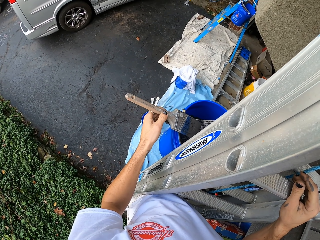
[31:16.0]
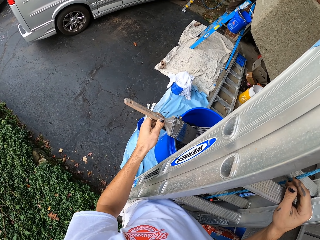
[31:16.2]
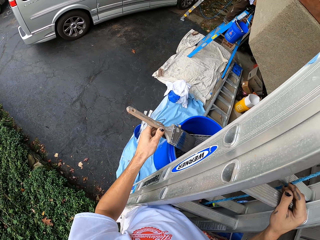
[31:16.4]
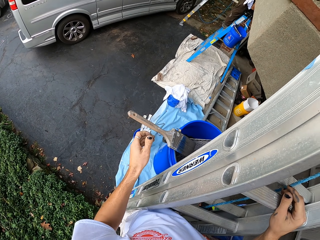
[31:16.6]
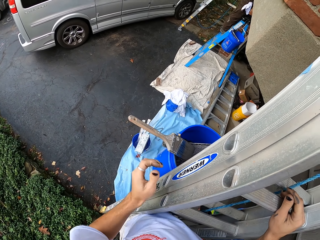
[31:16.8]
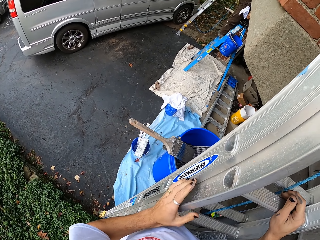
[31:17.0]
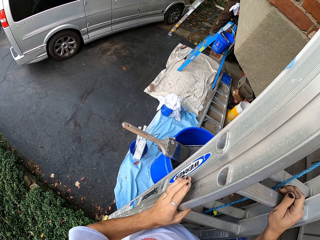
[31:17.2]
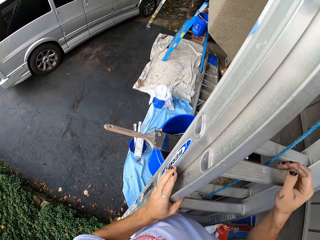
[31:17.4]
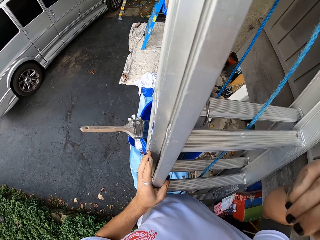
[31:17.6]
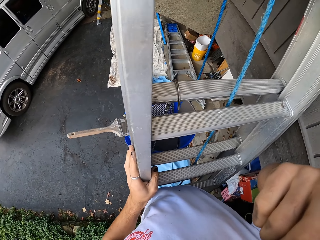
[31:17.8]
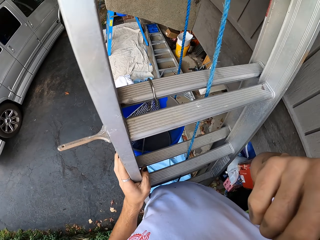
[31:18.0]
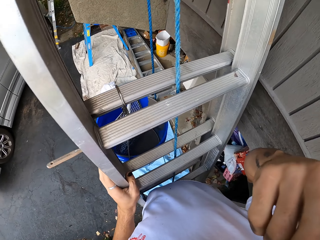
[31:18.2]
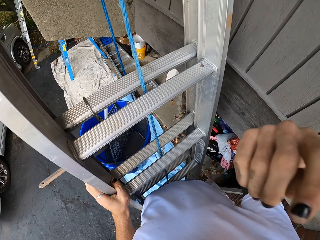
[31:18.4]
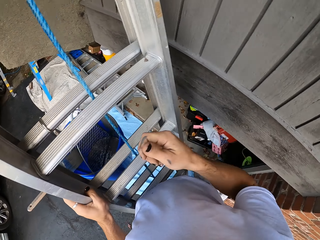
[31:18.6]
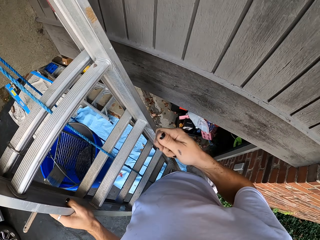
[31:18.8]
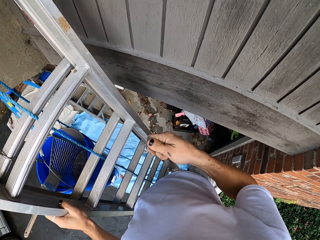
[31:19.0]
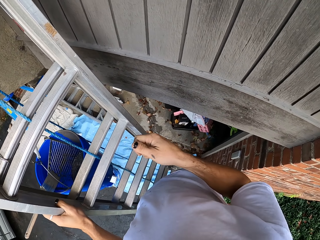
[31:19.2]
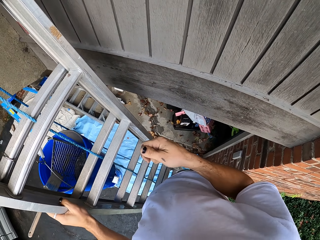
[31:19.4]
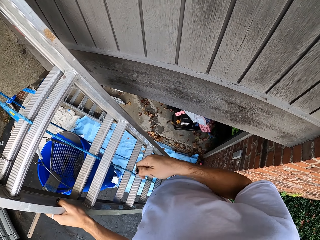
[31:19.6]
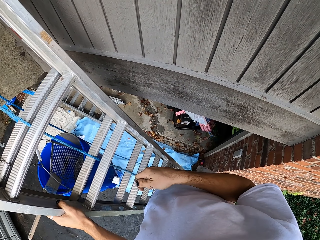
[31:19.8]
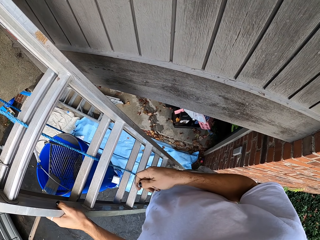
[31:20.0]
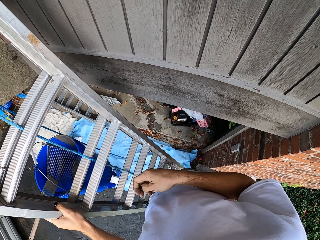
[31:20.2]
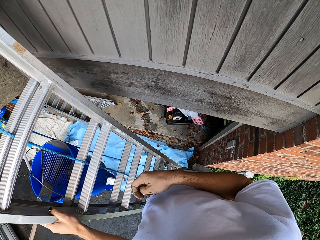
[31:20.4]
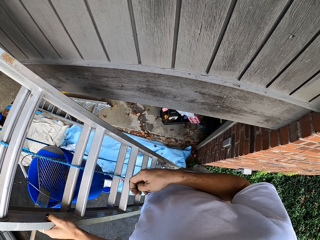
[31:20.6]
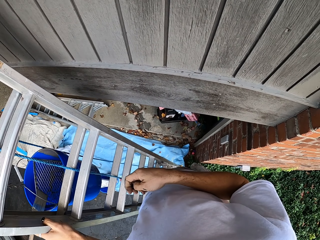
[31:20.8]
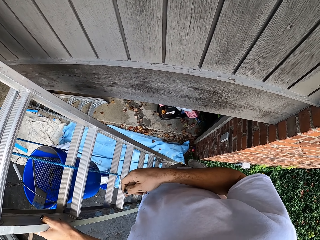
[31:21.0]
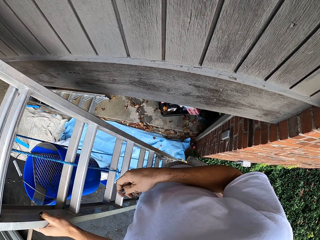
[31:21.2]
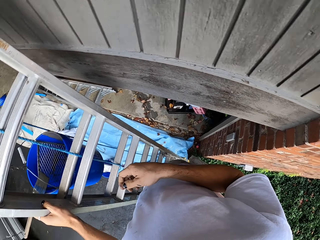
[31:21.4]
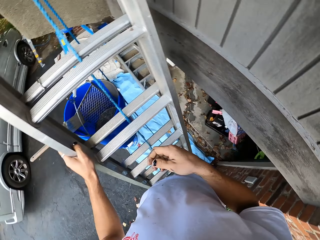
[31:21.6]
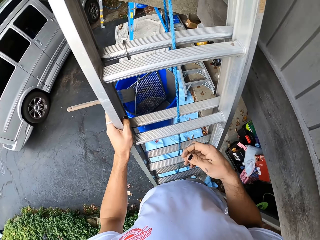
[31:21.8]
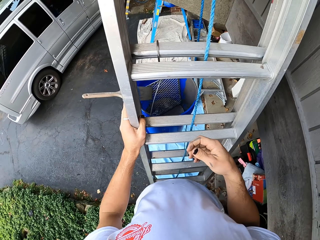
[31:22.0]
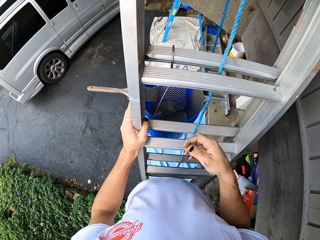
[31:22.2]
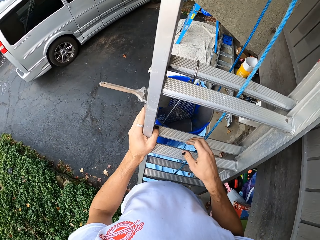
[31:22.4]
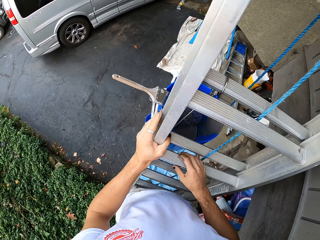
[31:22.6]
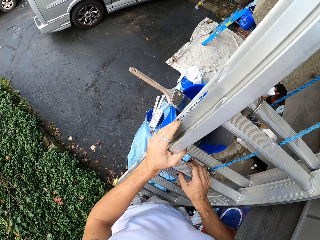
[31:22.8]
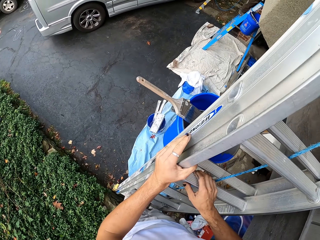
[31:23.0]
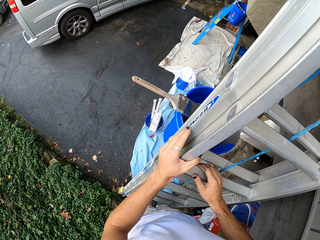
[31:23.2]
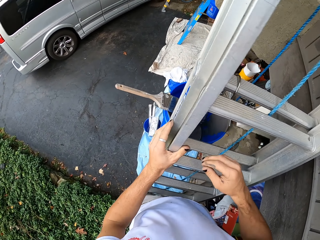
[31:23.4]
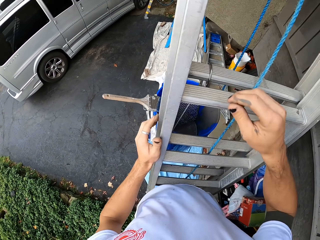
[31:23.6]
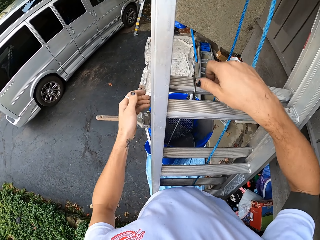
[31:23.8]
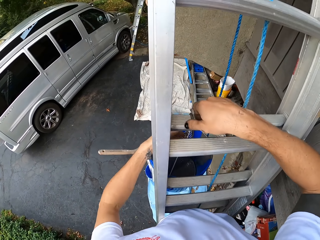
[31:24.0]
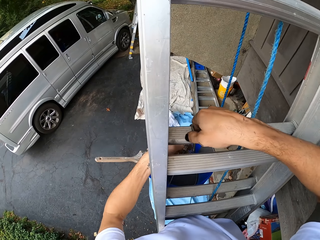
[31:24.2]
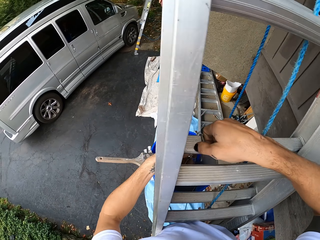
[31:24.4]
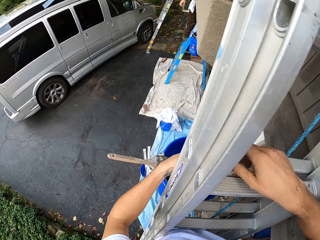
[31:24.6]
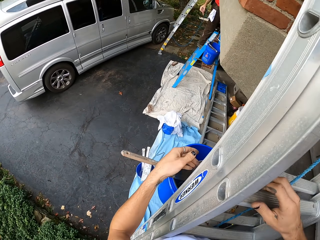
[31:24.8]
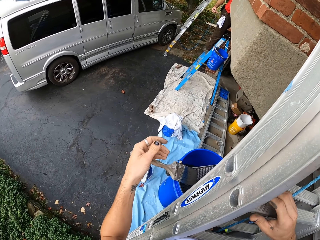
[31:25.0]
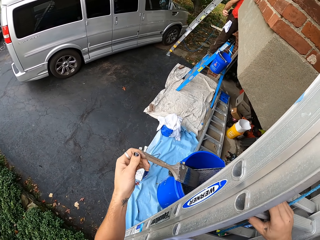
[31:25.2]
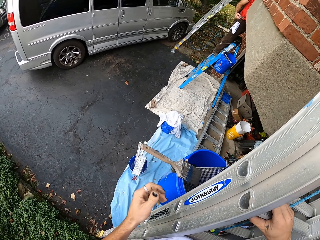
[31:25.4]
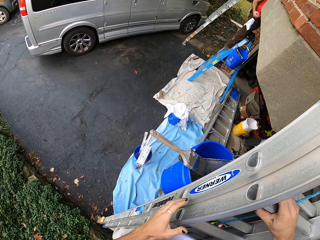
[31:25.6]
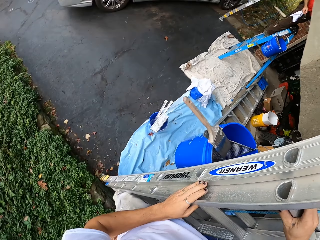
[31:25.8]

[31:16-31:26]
The camera wearer puts the brush on the bucket. They hold their face. They look around. They move the hand.

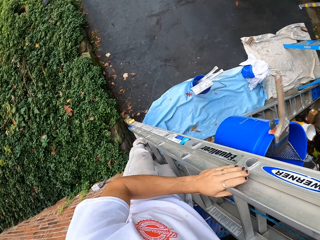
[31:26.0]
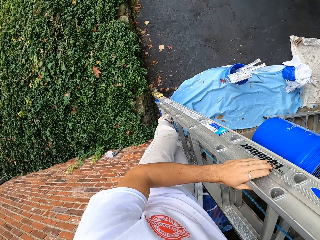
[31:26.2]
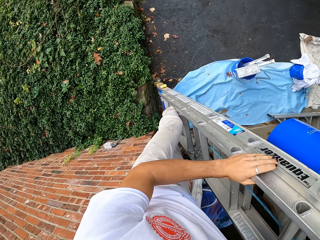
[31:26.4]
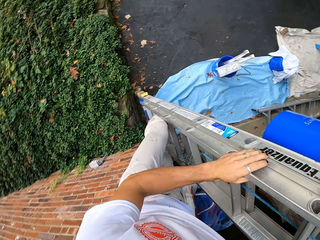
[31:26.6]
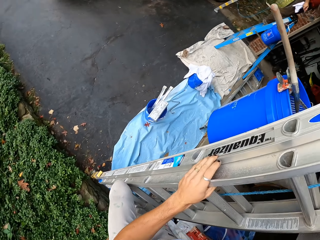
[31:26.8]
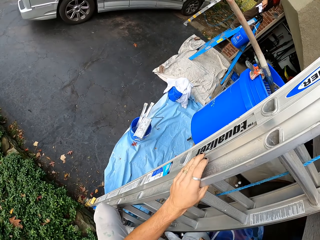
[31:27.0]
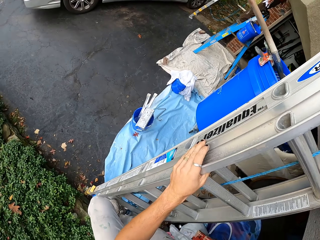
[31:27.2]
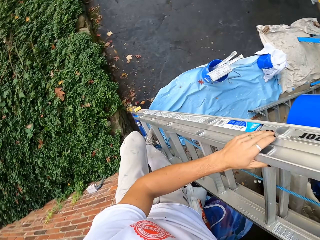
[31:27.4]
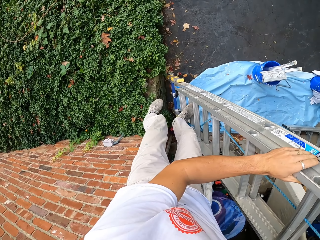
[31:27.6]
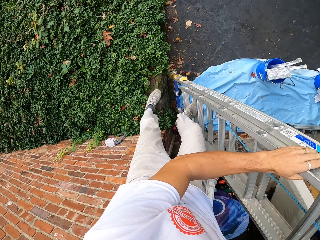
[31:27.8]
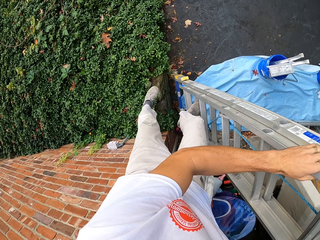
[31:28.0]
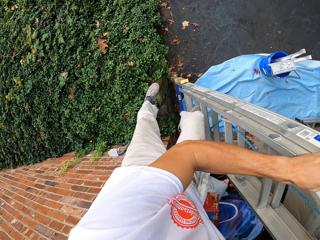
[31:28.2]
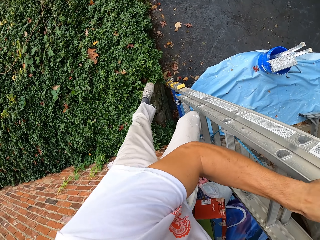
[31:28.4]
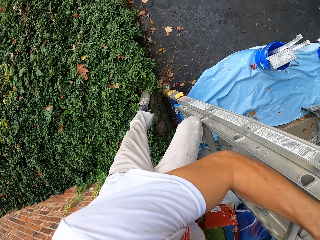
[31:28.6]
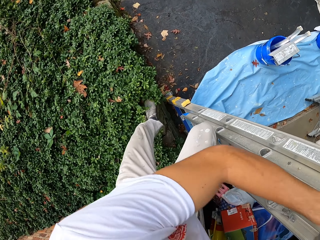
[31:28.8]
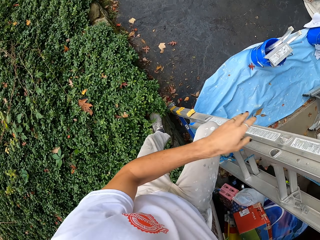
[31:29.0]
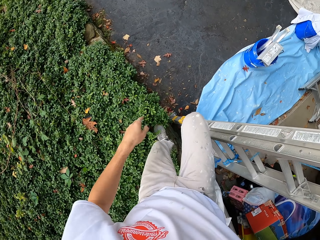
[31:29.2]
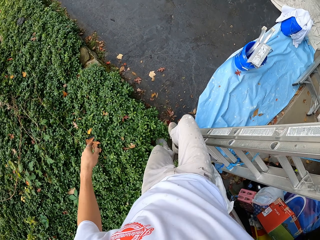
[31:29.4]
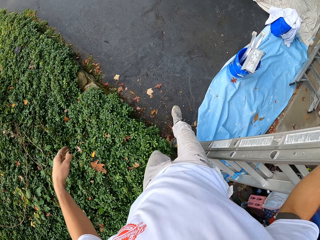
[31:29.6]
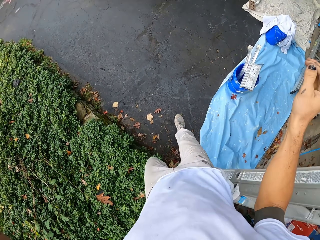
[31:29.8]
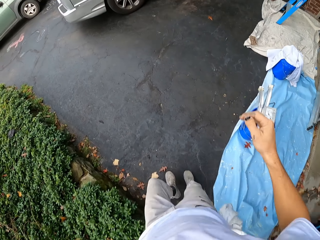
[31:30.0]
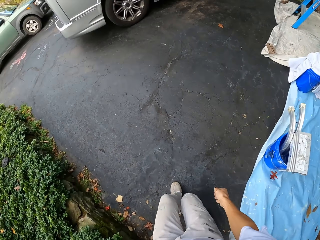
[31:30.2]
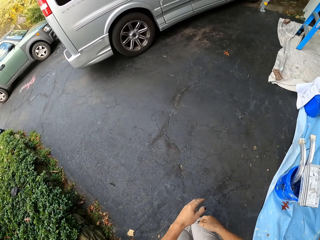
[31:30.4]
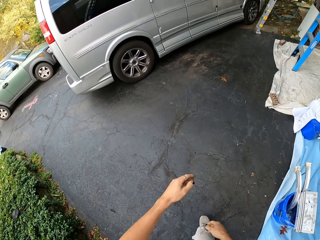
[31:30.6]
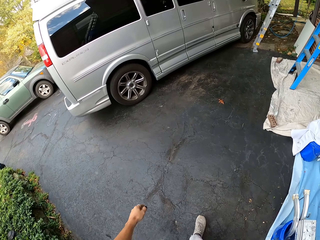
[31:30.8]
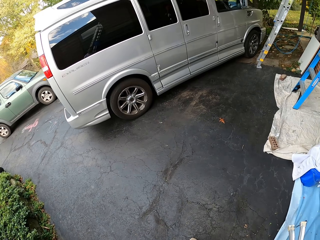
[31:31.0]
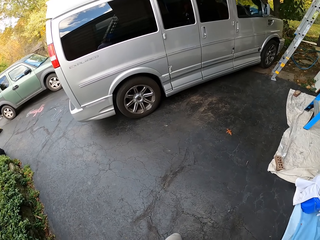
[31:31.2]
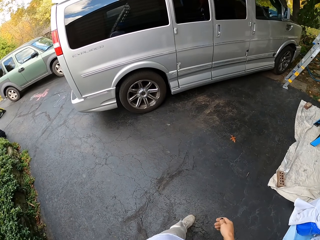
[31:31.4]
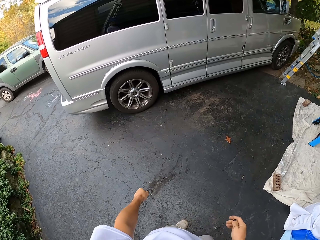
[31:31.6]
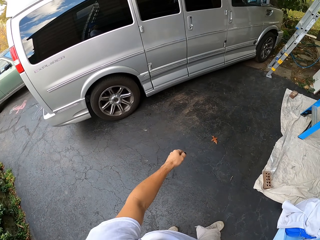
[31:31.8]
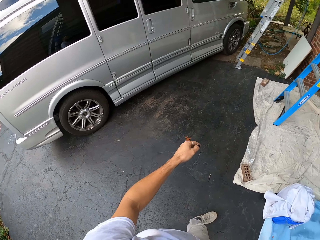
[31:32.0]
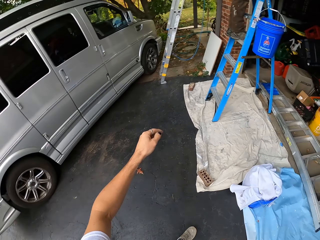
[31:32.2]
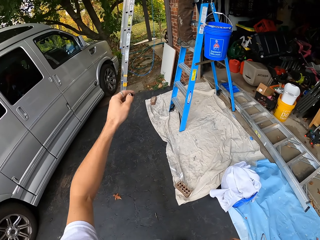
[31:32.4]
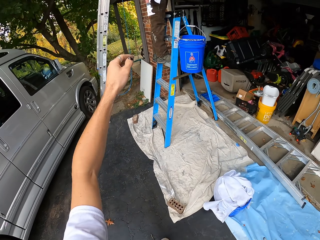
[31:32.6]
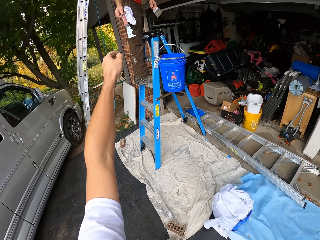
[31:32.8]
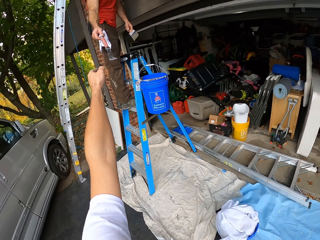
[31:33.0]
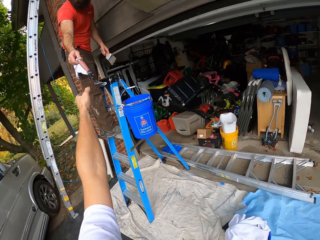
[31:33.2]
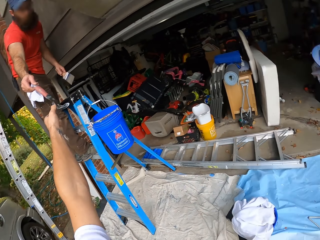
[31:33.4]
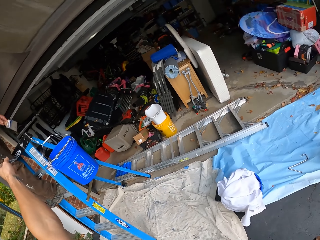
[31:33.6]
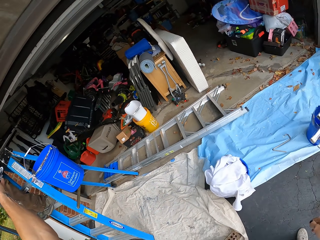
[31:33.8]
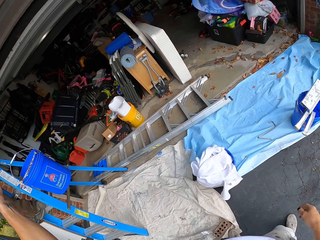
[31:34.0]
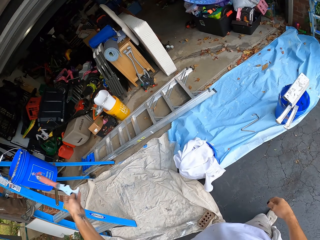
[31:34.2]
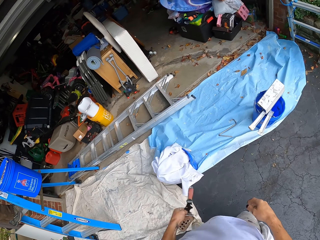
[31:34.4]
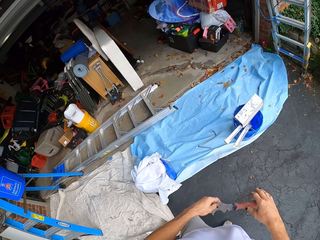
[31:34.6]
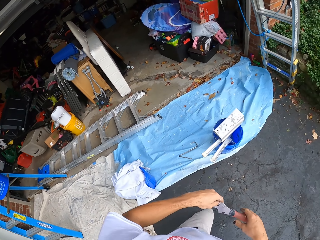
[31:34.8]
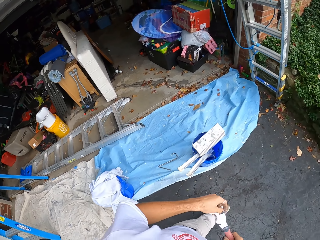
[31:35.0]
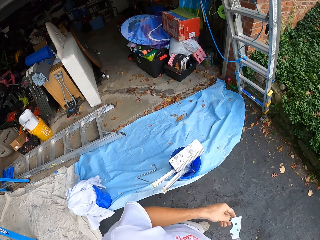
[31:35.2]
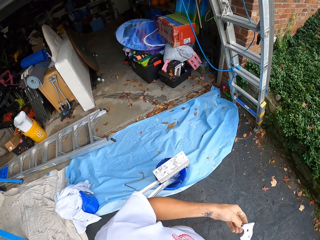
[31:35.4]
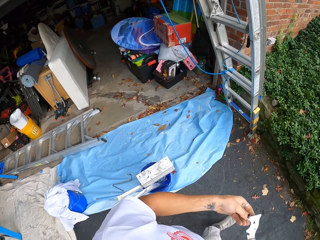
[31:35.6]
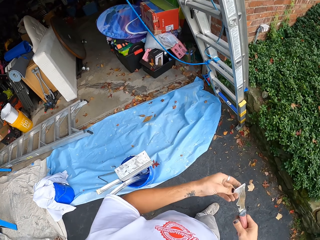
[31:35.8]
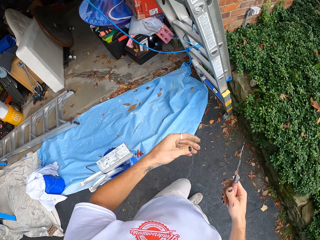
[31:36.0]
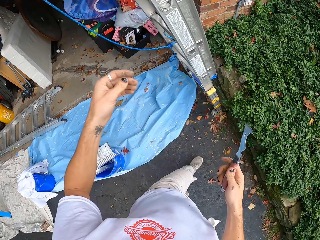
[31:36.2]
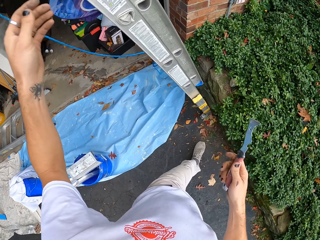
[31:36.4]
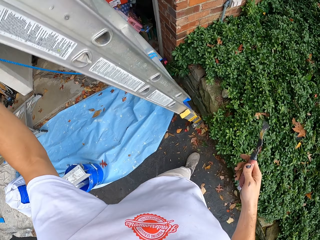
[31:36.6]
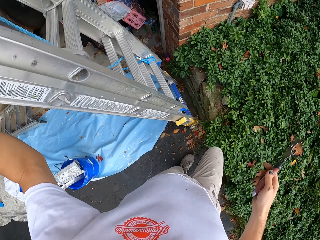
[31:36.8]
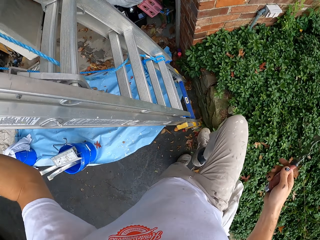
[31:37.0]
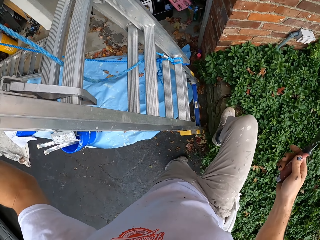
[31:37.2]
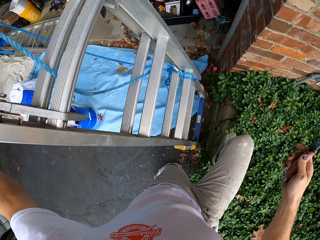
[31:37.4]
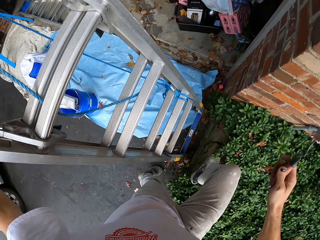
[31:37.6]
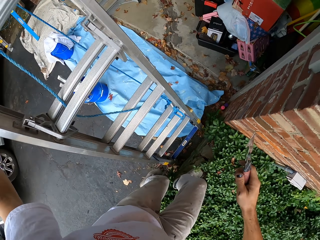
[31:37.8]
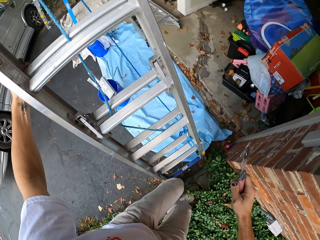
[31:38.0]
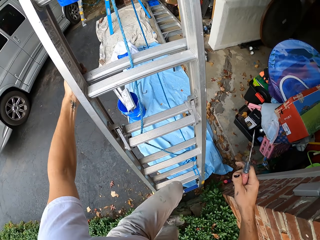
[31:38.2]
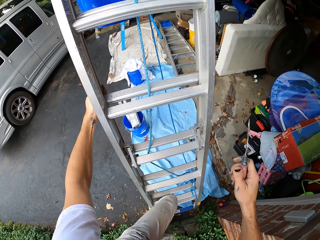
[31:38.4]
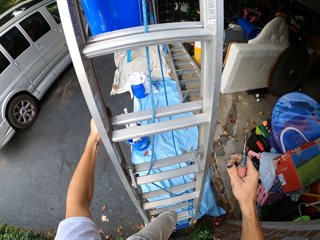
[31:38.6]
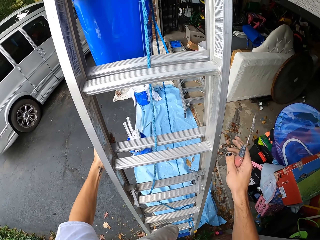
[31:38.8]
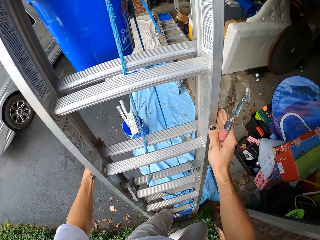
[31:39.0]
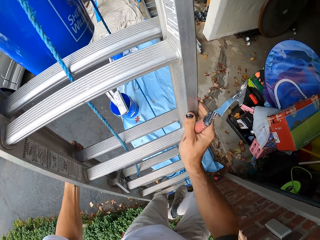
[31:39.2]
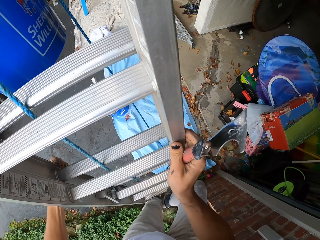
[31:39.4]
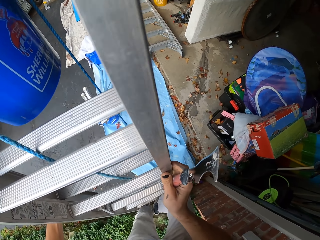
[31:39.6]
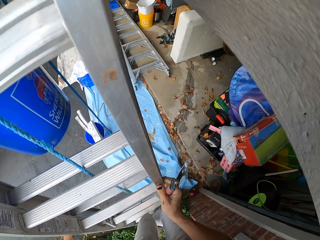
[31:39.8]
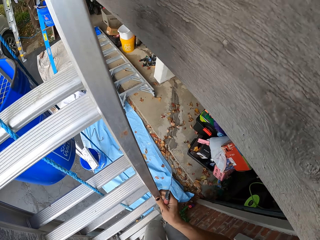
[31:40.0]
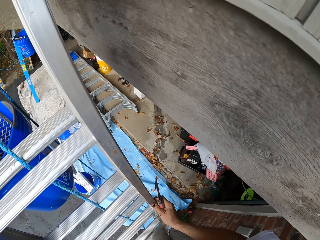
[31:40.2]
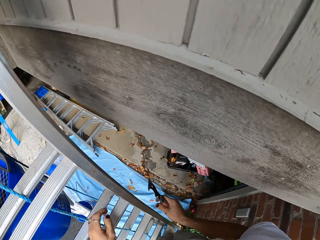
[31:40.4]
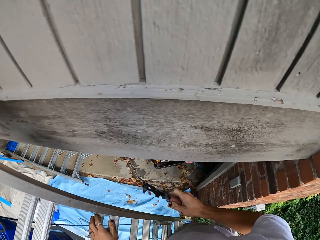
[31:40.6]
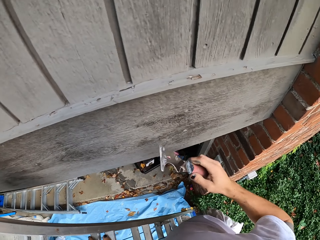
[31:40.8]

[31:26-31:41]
The camera wearer looks around. They descend from the ladder. They walk in the compound. They take a knife from a man. They walk back to the ladder. They lift the hand. They climb the ladder.
